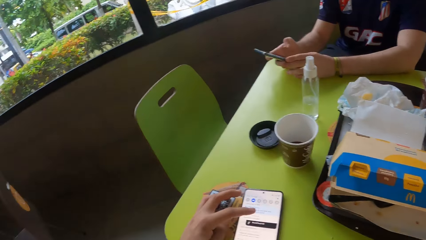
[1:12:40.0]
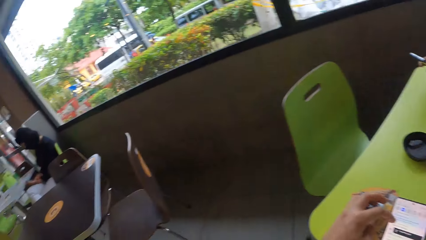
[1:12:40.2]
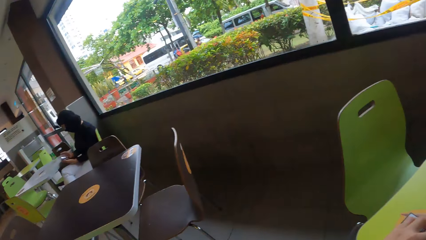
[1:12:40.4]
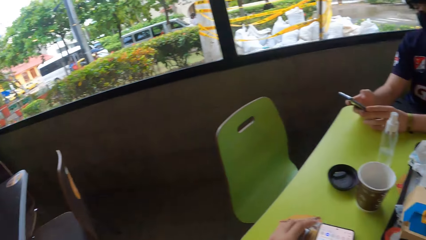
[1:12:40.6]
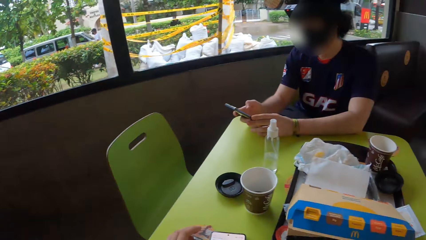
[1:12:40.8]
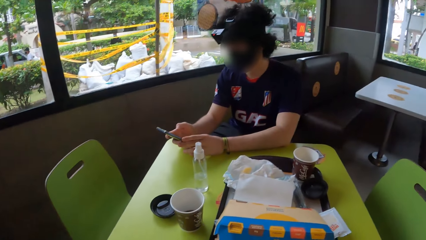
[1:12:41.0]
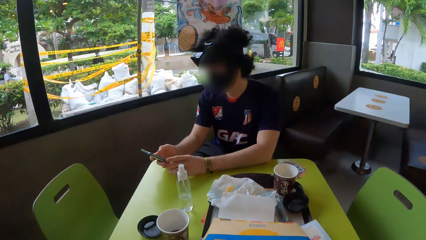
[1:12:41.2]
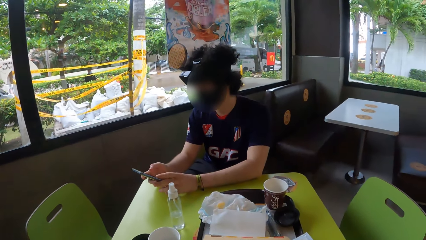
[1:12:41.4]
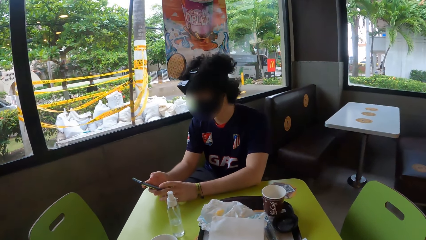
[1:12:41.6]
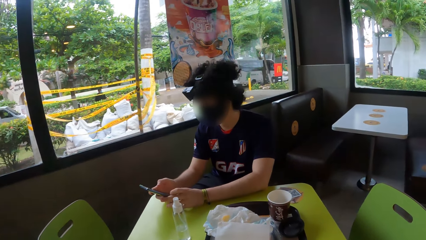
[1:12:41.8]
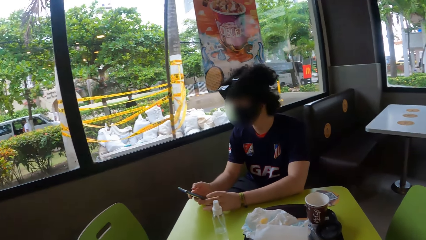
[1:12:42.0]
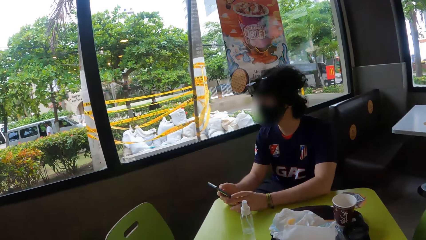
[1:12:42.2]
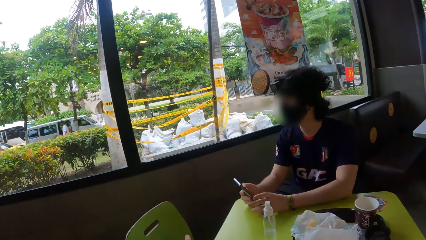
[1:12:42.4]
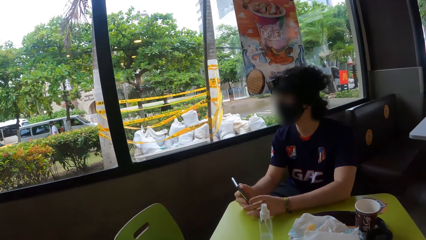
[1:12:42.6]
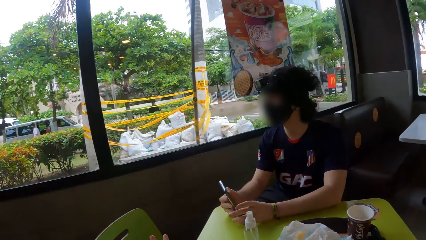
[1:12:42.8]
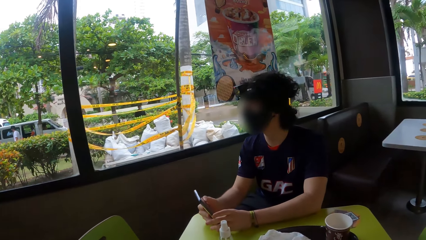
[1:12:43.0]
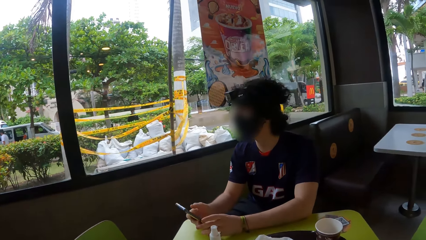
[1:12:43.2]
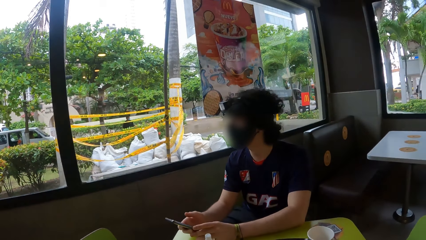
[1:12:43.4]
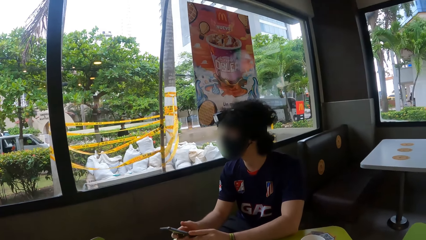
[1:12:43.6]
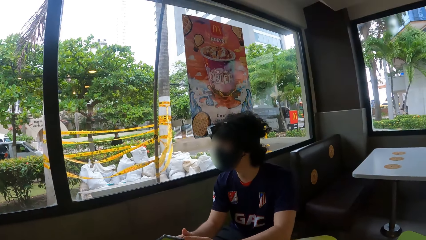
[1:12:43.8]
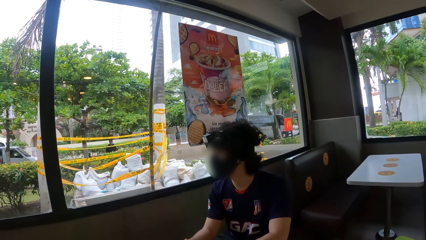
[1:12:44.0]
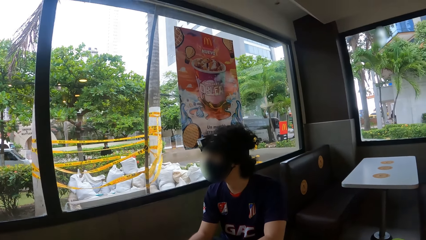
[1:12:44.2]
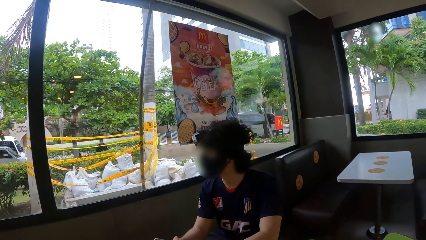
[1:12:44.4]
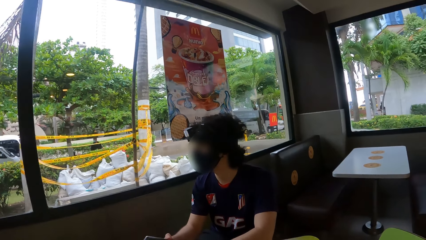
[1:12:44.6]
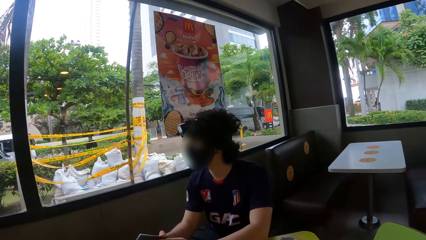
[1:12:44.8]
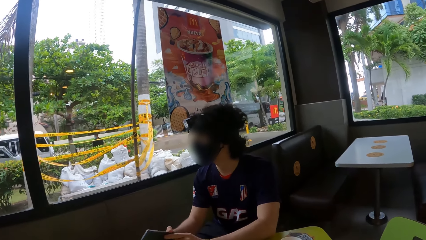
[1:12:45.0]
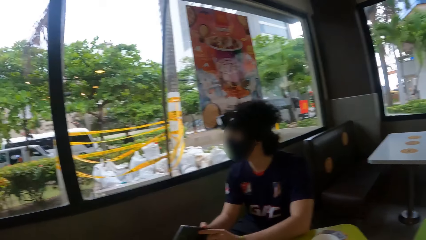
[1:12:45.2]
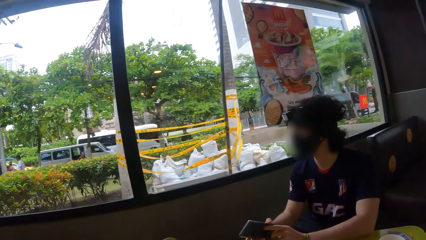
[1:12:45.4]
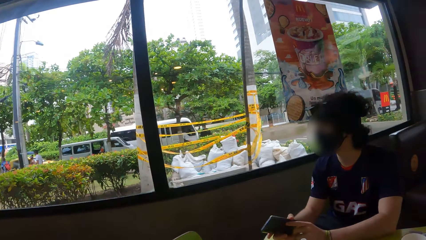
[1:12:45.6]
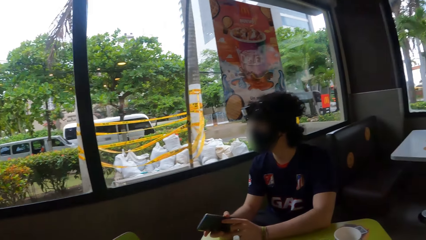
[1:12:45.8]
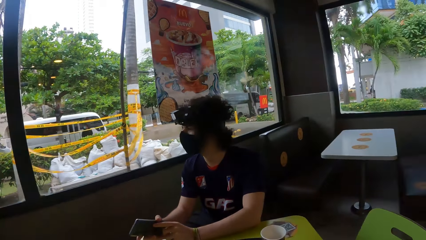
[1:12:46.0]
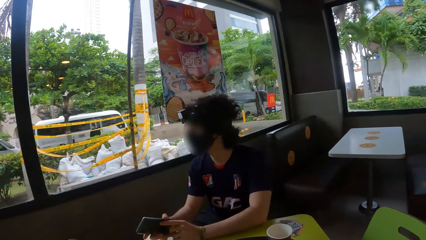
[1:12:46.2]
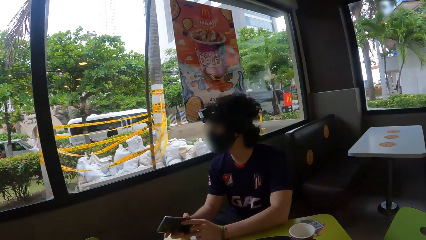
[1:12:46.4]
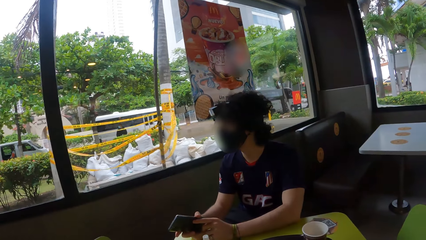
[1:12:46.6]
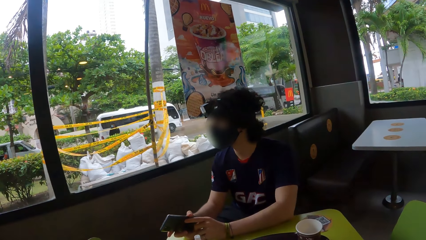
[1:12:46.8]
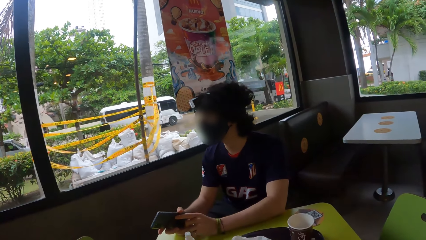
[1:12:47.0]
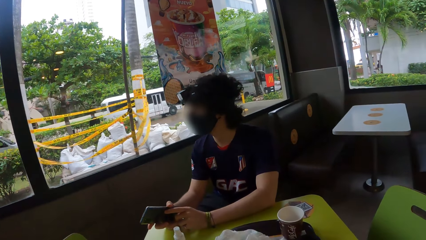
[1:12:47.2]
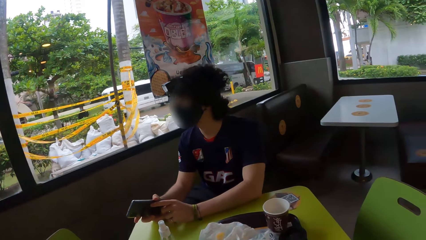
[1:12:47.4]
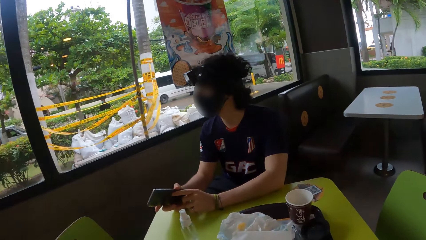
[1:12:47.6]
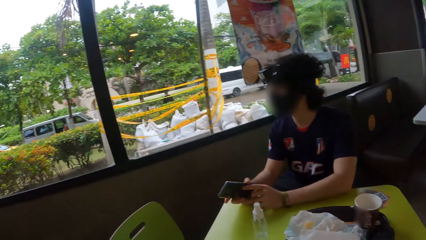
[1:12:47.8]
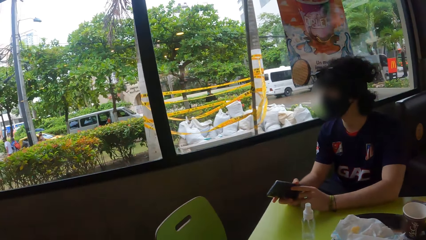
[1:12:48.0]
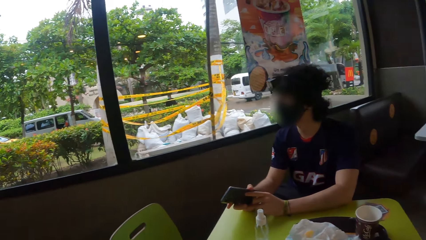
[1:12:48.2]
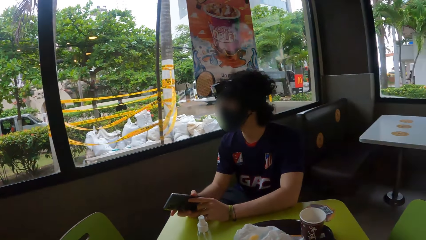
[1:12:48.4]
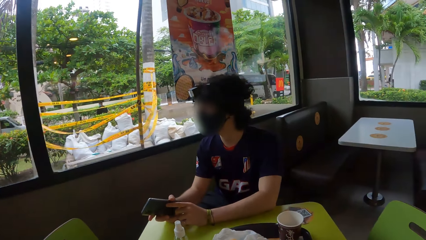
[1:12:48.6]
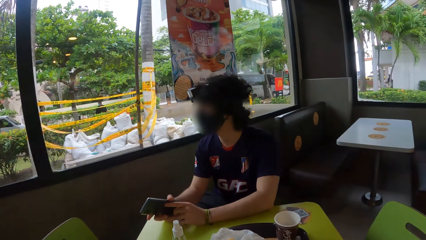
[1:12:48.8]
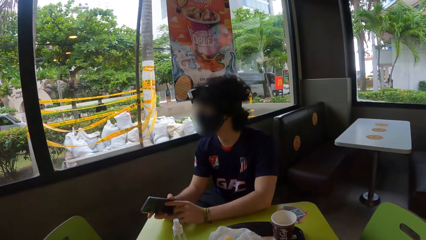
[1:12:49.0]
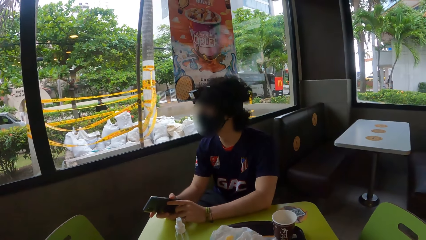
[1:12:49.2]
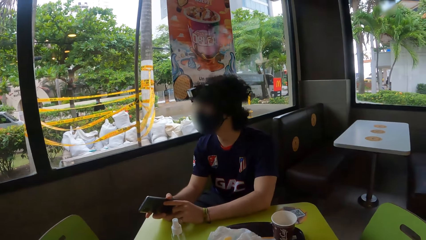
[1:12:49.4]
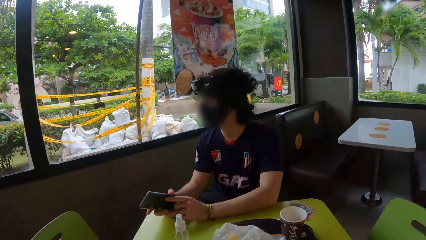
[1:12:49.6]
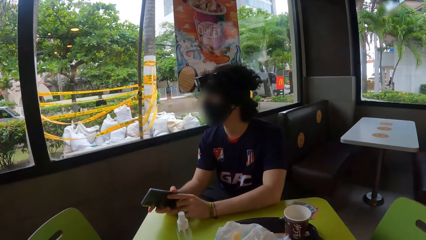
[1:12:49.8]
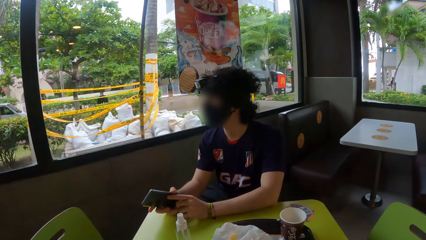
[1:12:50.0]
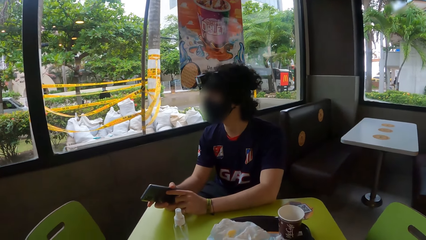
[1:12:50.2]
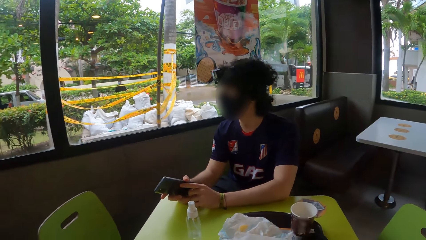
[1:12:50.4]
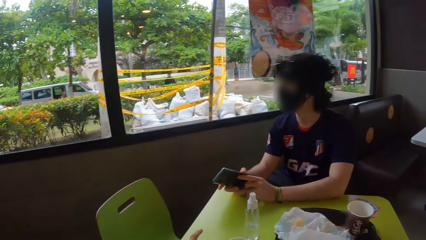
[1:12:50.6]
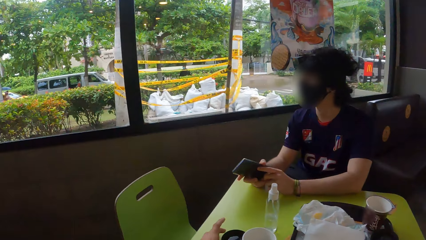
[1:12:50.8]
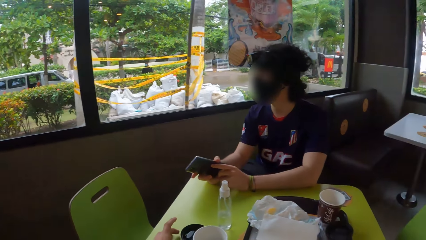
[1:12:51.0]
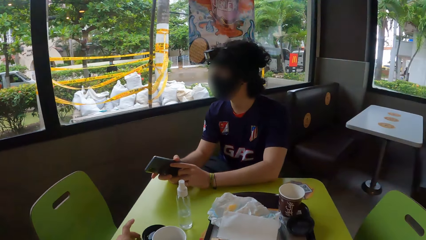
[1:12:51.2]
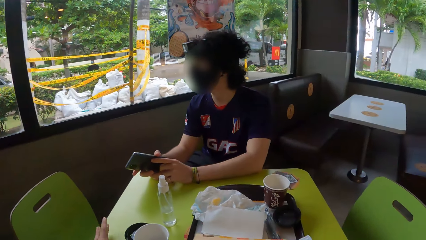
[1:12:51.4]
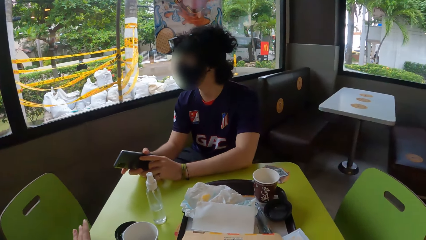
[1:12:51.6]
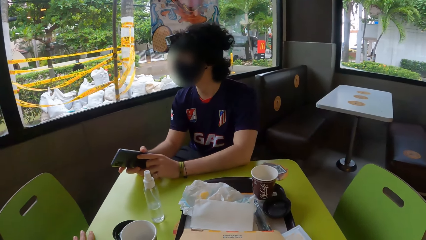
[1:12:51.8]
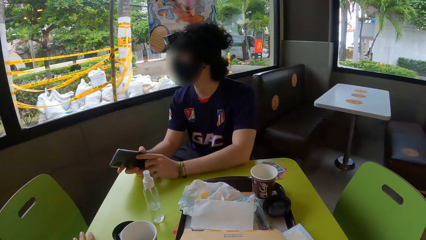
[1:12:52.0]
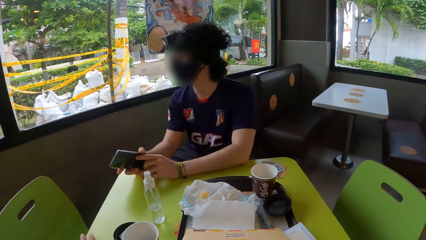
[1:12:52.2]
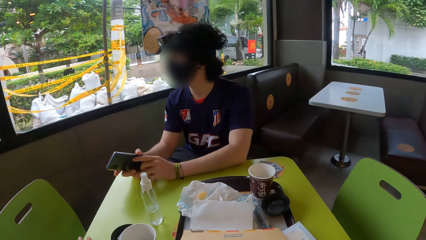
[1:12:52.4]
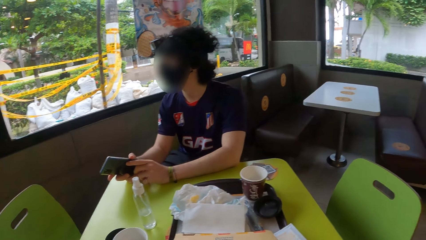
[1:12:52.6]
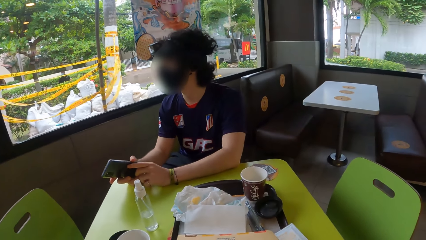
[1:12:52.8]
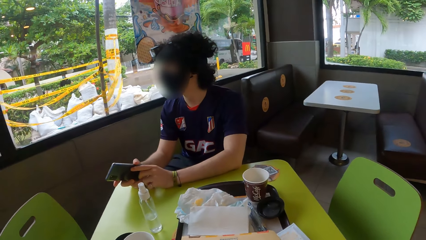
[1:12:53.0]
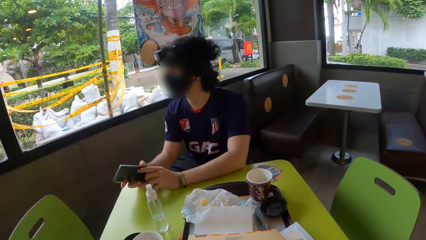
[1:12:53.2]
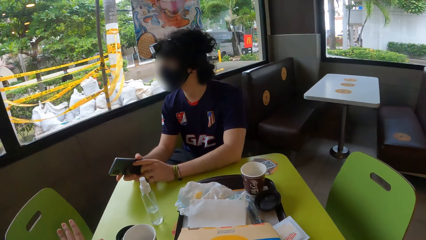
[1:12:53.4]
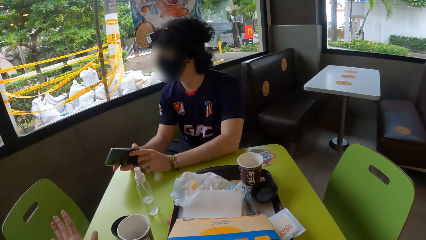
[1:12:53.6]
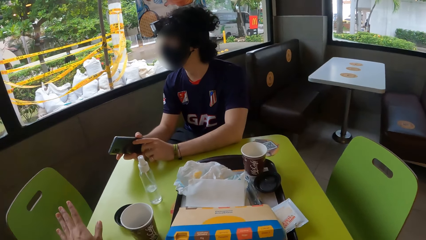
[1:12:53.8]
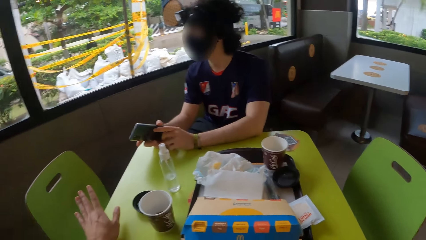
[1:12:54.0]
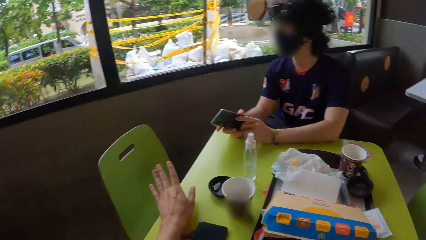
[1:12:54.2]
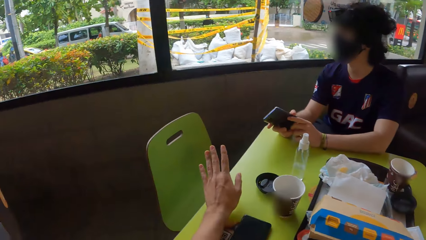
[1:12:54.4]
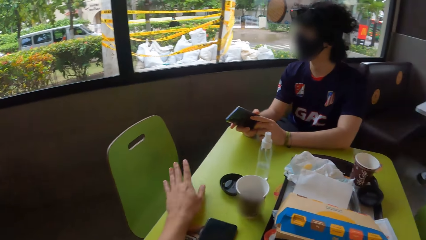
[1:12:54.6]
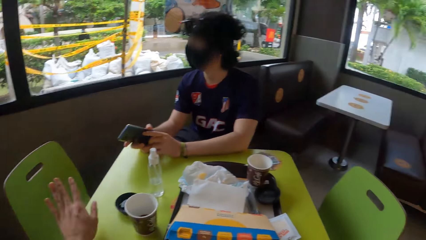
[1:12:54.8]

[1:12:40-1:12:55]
The camera wearer holds the phone in the hand and turns around. A man scrolls the phone in the hand and holds the phone in the hand. The camera wearer stretches a hand out.
